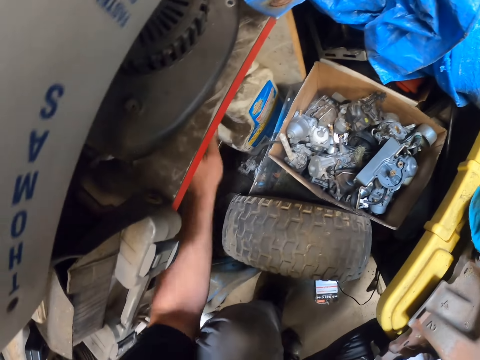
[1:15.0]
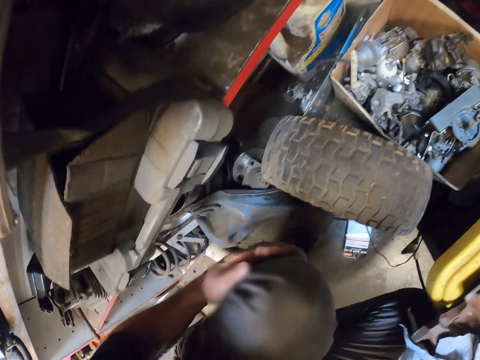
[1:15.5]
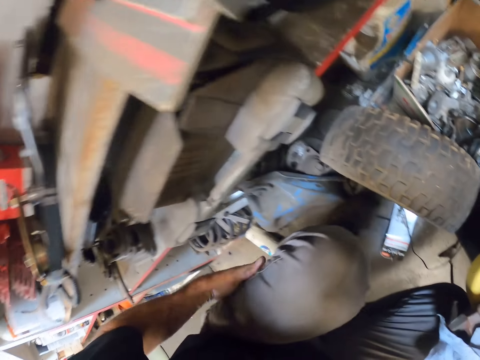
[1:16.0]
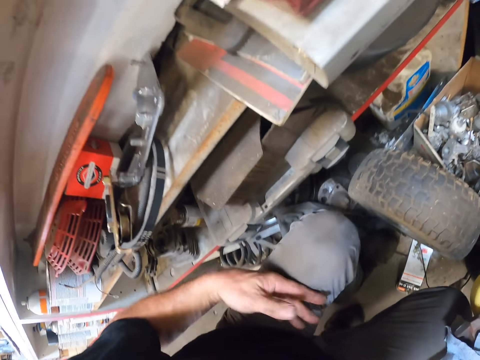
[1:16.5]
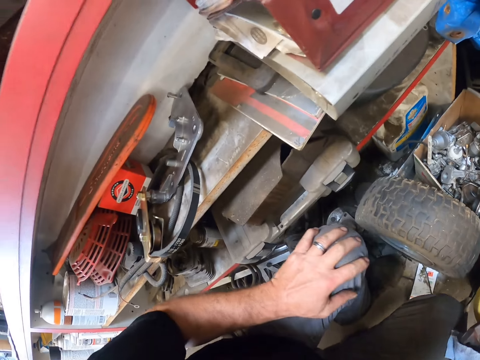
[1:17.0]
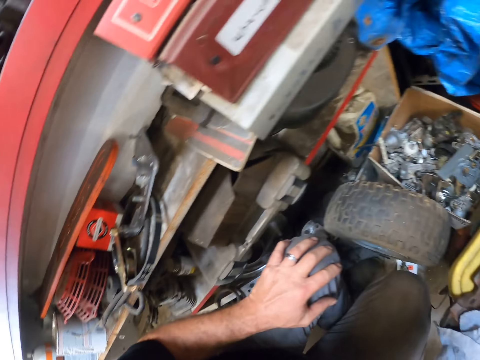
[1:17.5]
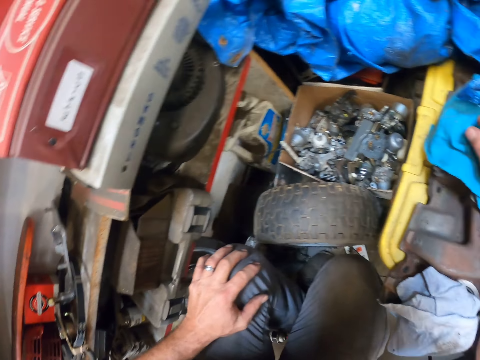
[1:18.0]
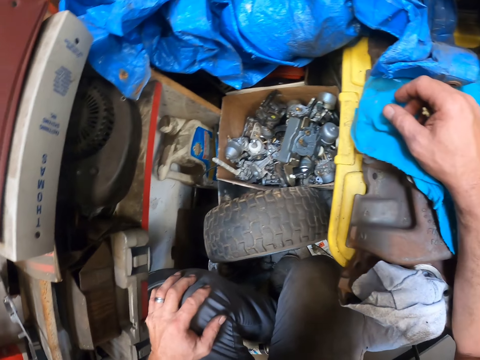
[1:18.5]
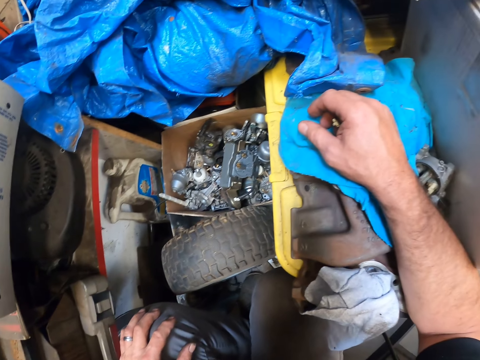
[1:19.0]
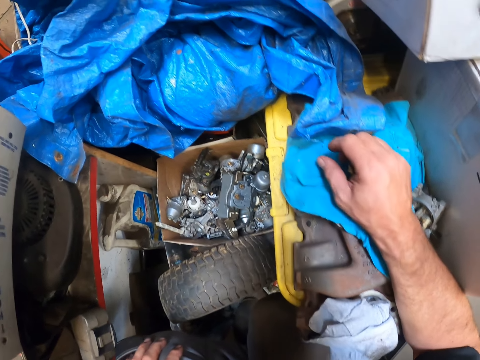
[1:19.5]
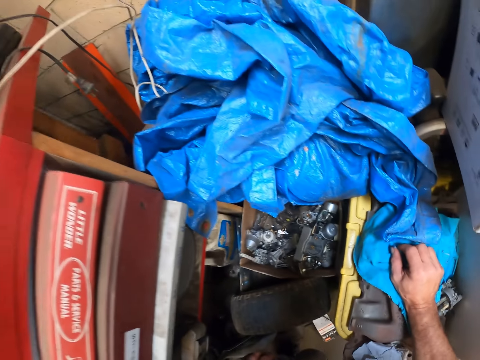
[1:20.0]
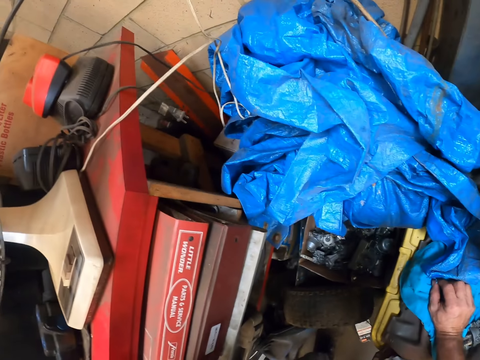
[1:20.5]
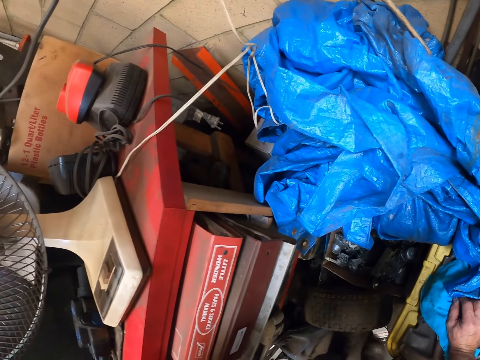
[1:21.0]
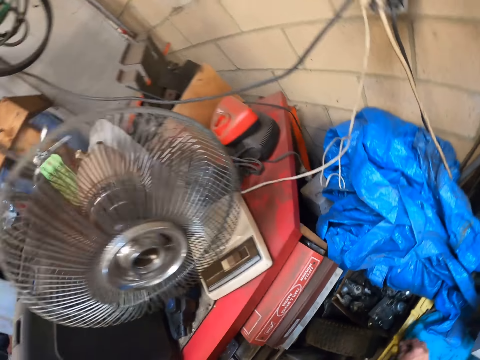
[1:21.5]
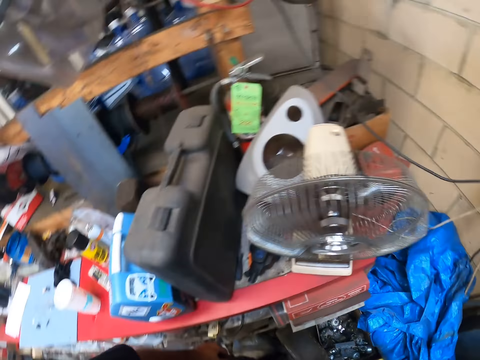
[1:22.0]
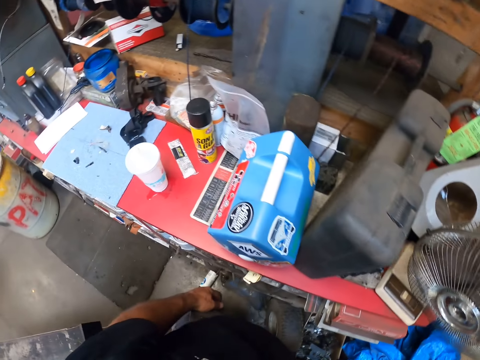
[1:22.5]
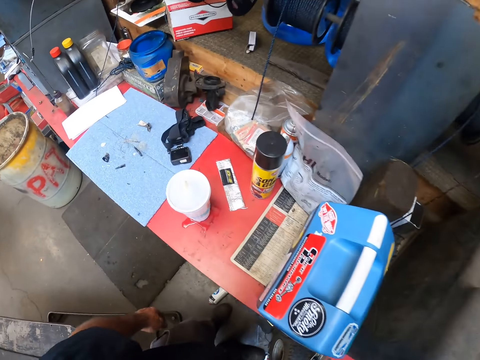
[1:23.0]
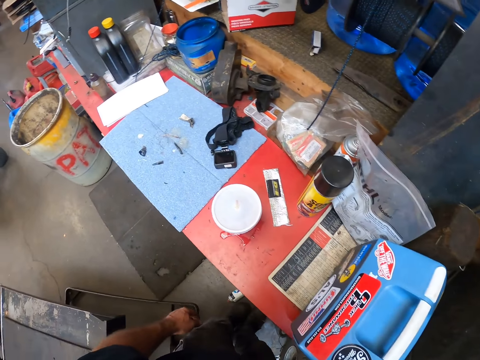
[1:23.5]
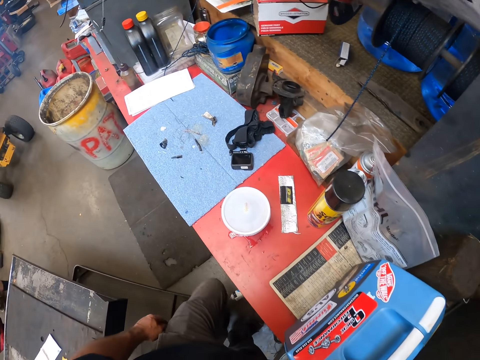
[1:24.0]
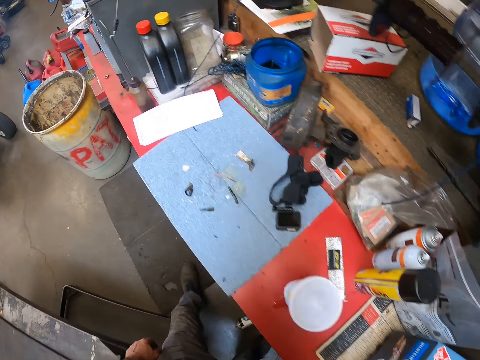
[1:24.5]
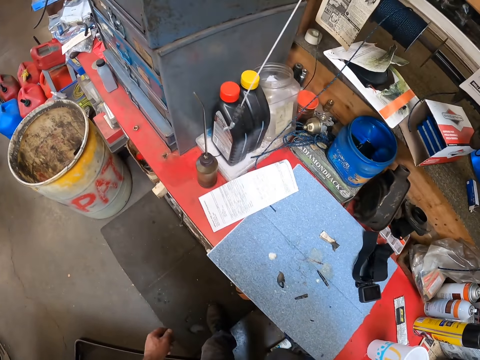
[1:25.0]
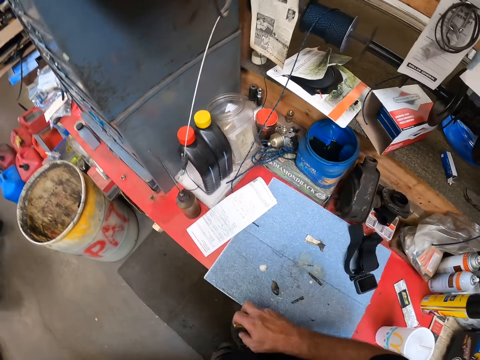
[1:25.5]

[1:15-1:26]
The camera wearer wipes their hand. They look around. They stand up. They look at a spare part.

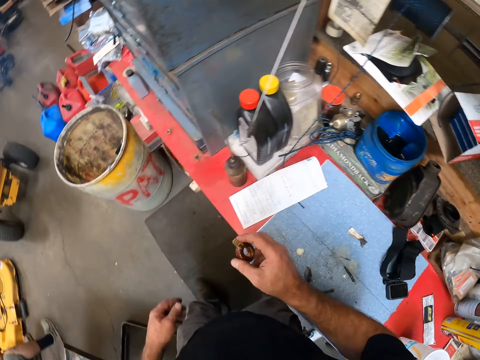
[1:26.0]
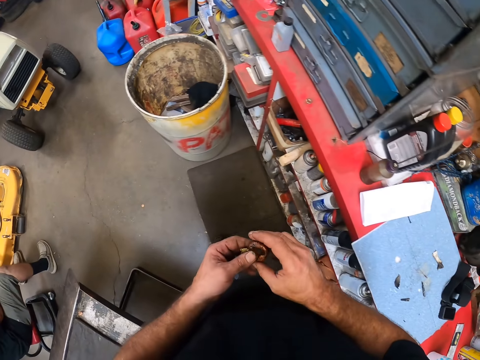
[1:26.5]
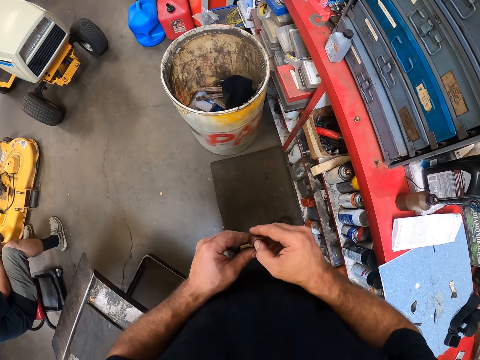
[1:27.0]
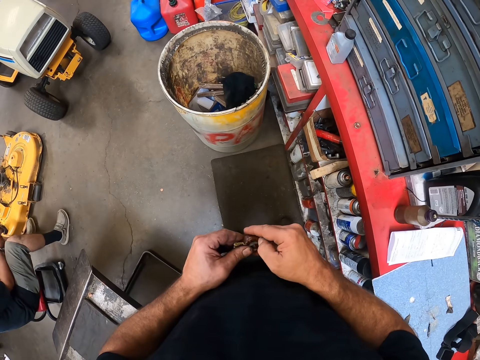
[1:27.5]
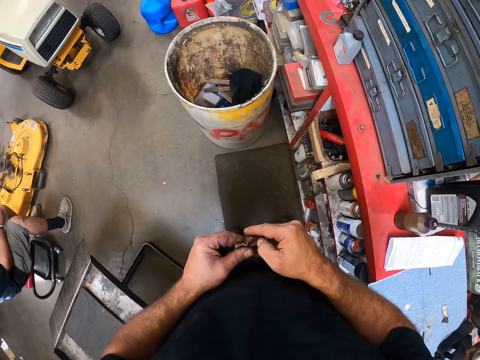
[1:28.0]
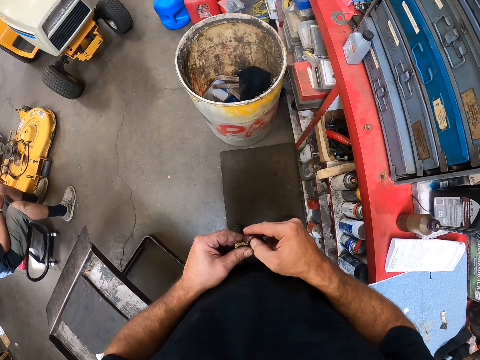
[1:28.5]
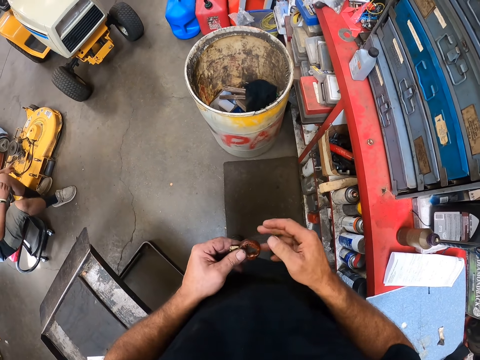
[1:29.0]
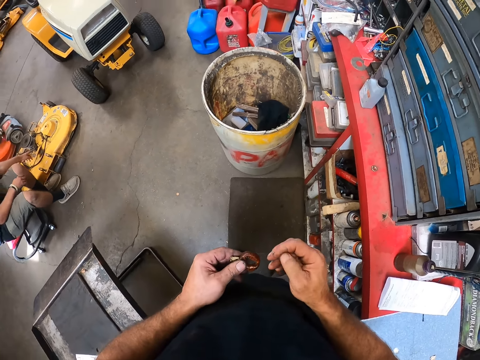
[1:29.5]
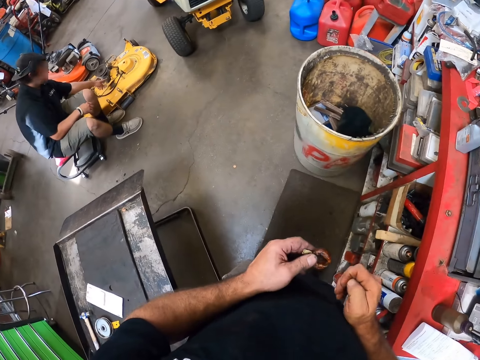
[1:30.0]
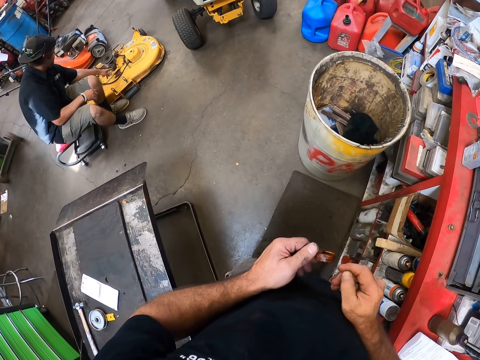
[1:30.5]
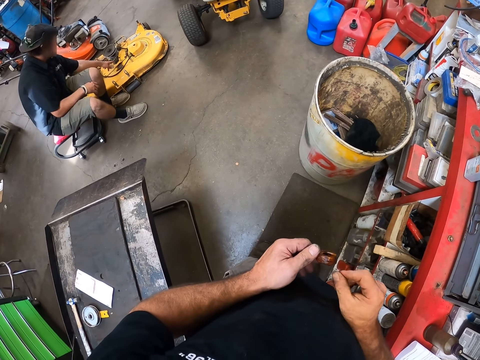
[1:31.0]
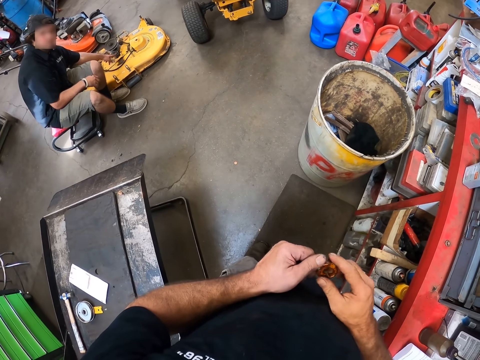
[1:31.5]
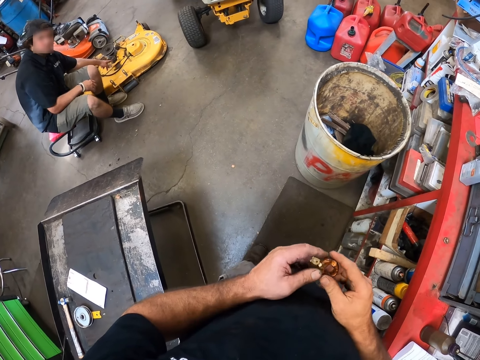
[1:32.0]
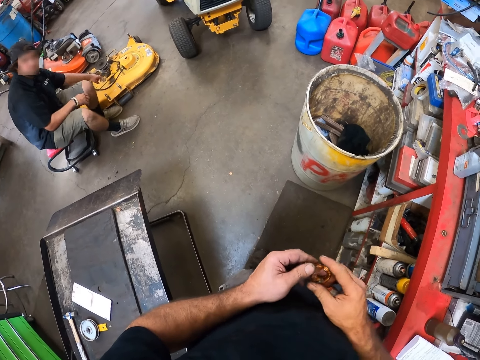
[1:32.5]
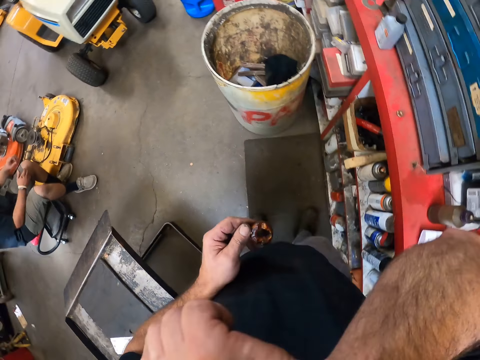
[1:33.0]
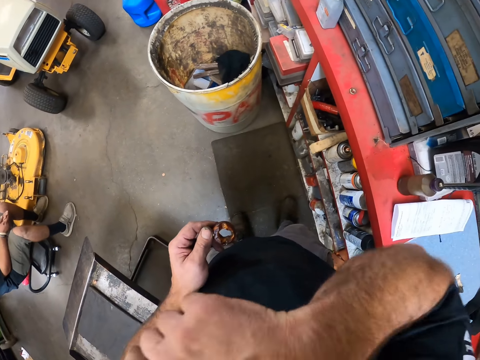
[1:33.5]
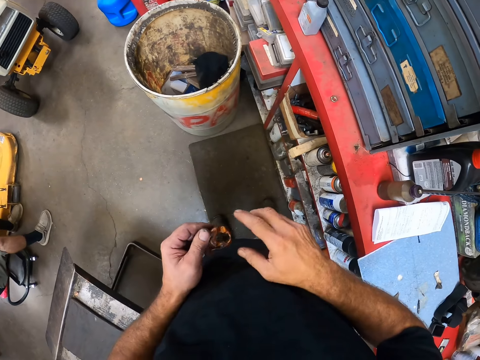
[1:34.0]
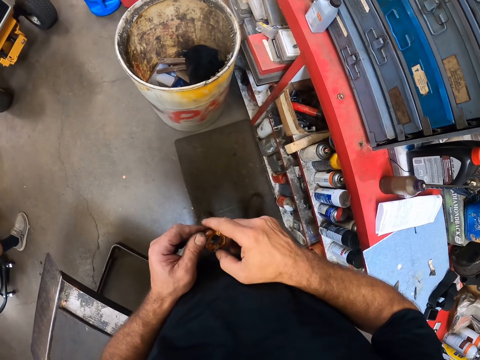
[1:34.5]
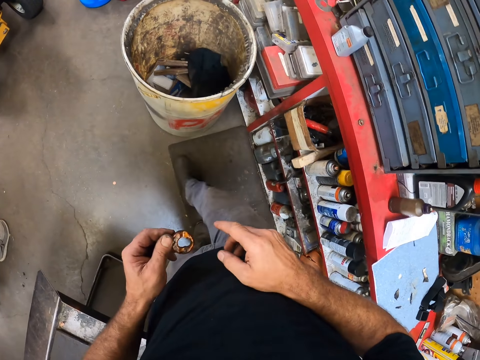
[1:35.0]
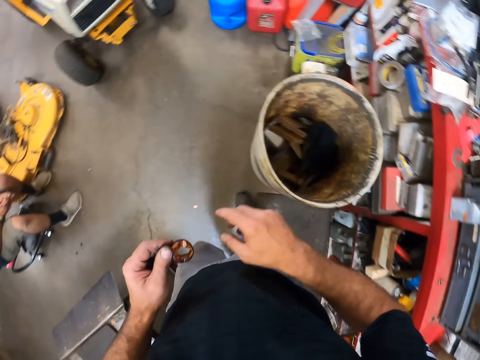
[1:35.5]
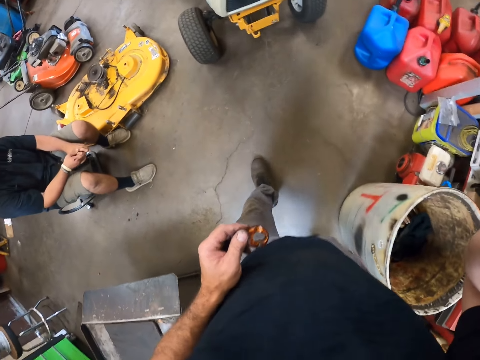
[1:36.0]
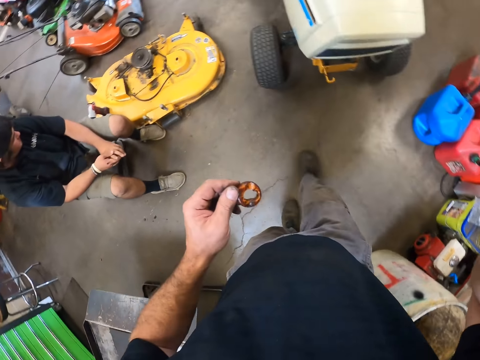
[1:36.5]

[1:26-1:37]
The camera wearer scrubs a machine part in his hand. He looks at a person. He covers his mouth. He walks around and adjusts the camera.
